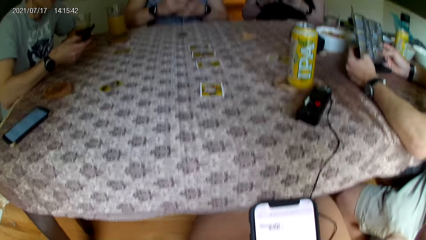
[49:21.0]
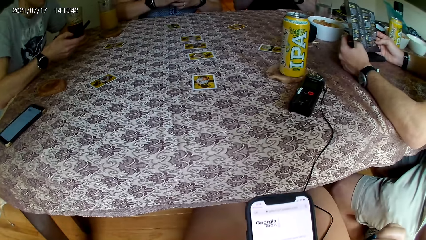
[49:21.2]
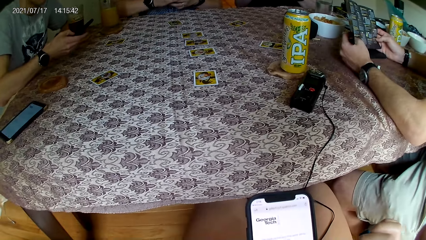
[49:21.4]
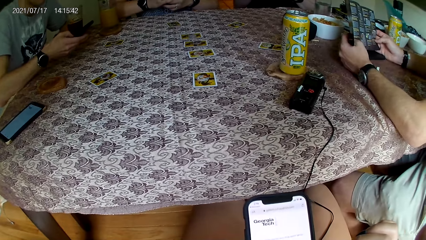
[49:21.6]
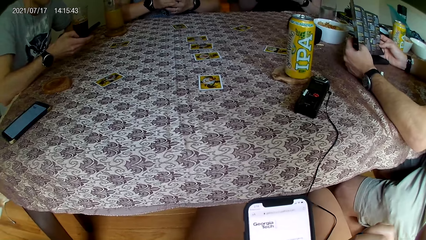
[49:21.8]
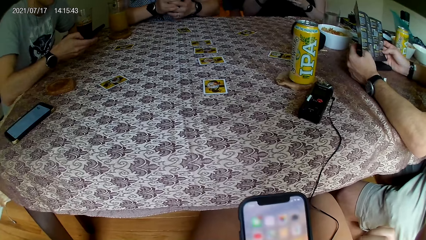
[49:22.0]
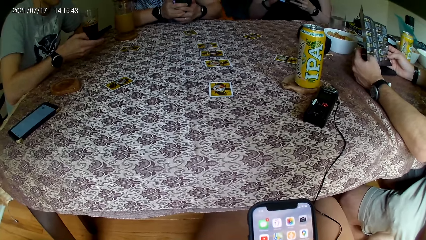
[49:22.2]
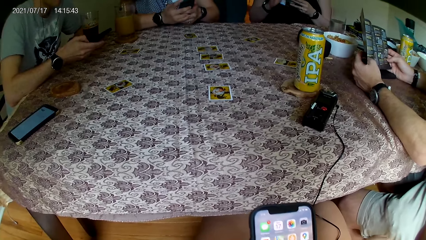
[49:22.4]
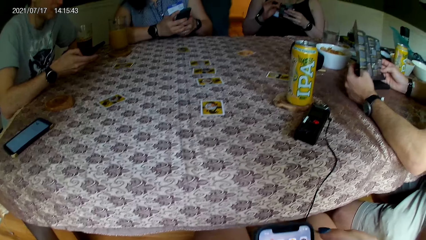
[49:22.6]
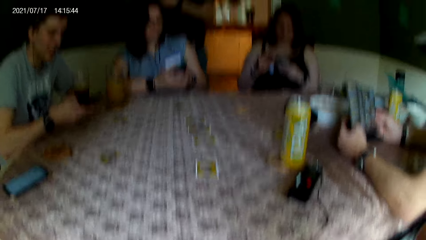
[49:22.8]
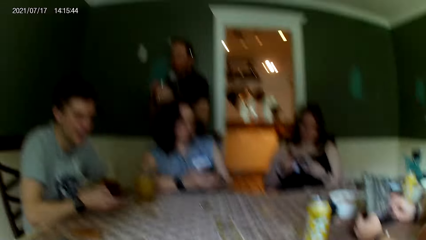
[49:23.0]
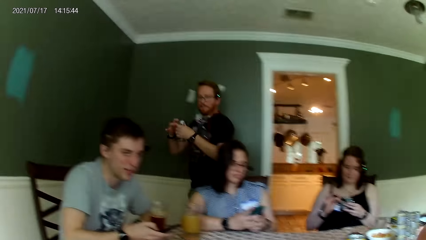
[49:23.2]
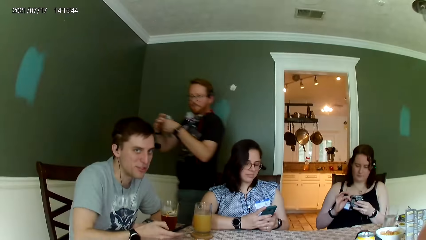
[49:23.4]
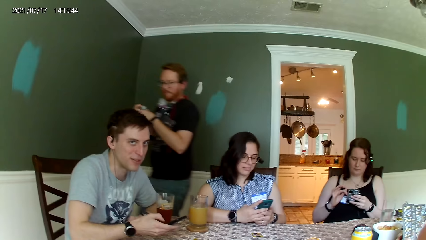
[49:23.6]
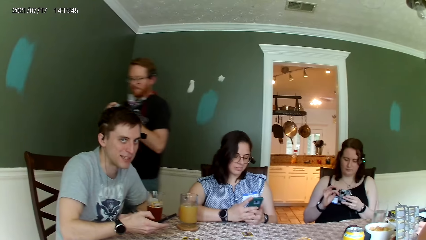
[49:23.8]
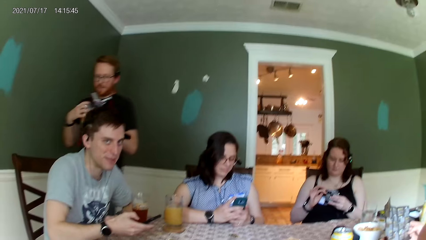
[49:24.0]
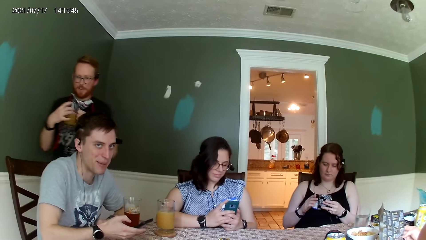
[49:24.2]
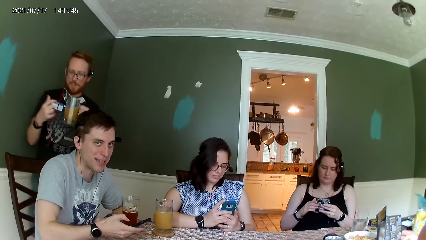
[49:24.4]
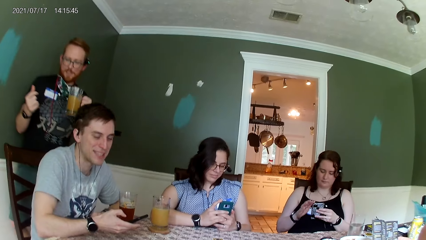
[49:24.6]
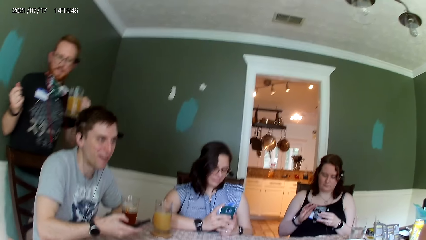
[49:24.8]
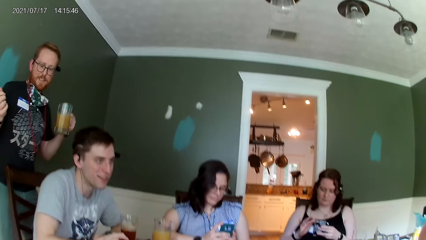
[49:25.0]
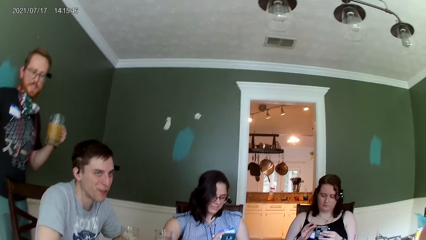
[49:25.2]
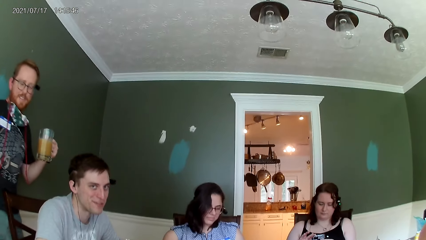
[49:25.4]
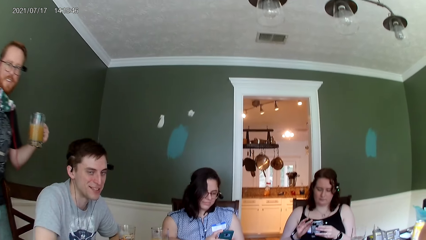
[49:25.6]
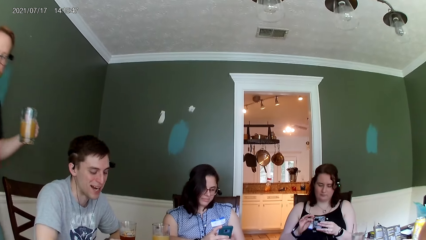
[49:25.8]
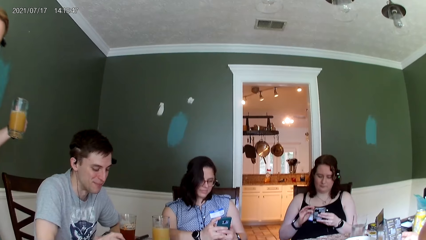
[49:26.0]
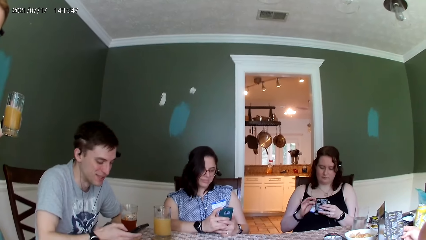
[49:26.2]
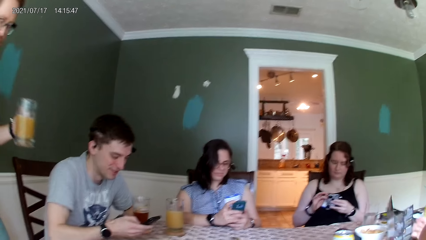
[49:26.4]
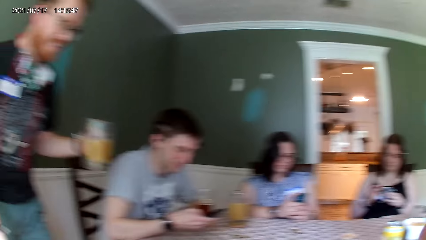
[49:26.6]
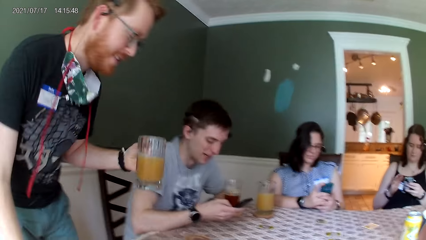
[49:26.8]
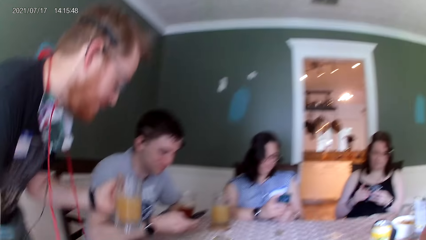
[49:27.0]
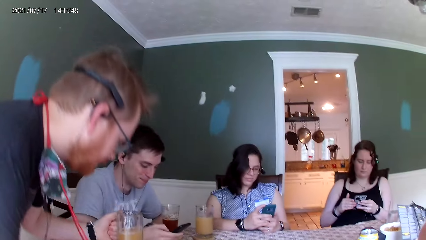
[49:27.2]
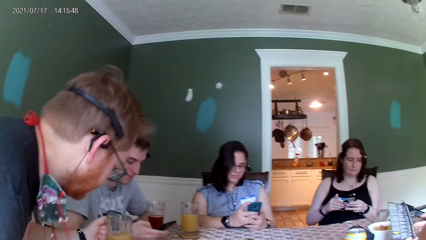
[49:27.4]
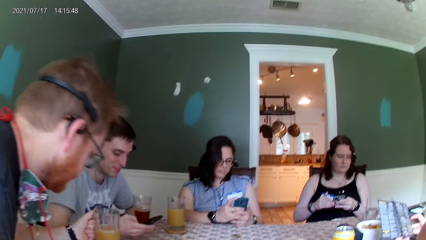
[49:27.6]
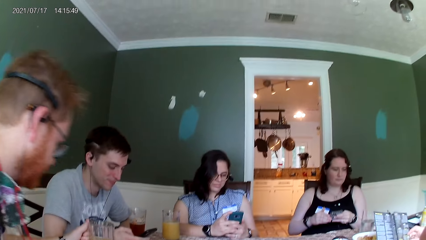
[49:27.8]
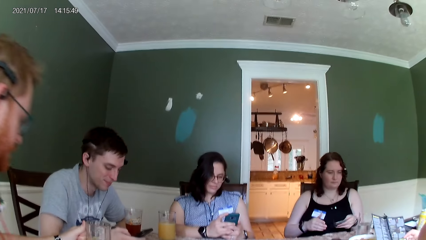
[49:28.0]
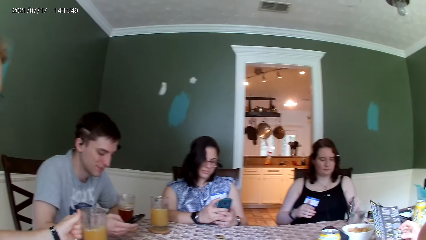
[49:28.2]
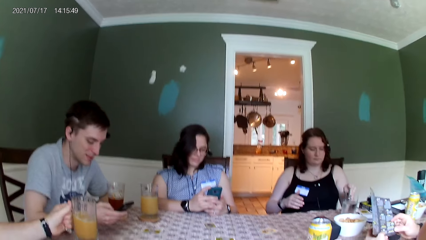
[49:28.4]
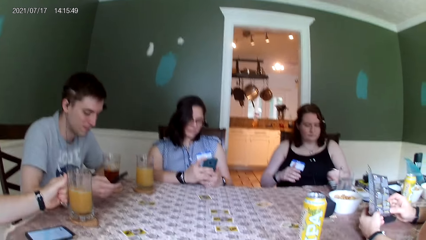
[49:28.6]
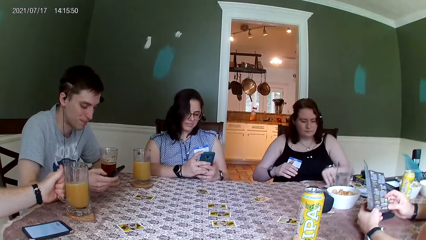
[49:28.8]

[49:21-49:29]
The man walks towards a chair at the table with a glass cup in his left hand. Another man interacts with the camera wearer. The first man sits on the chair at the table.

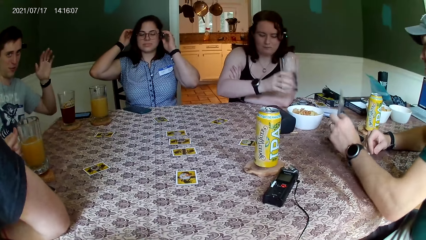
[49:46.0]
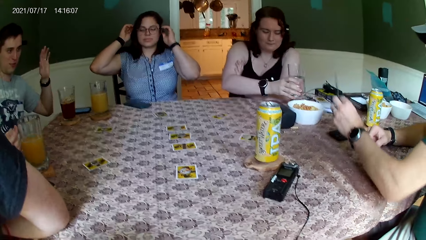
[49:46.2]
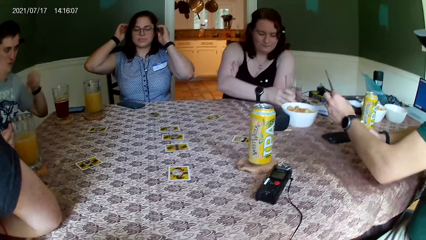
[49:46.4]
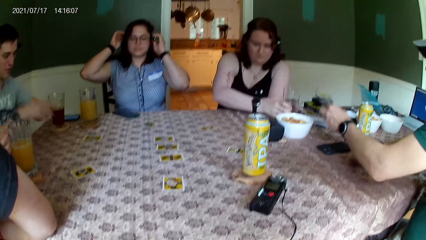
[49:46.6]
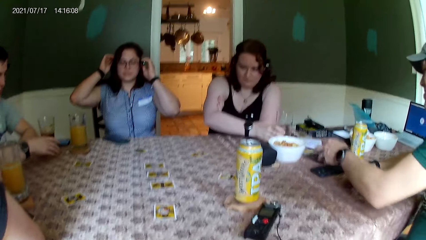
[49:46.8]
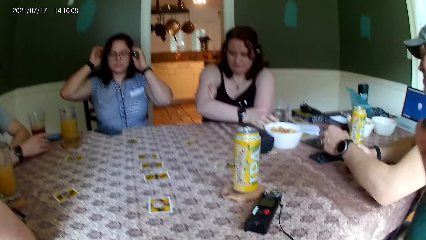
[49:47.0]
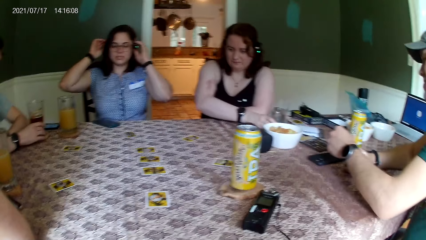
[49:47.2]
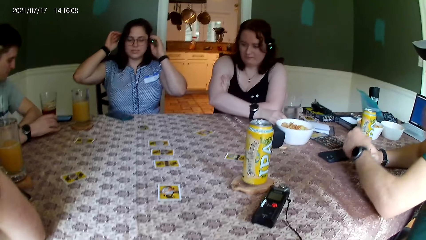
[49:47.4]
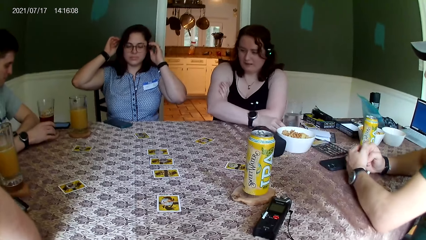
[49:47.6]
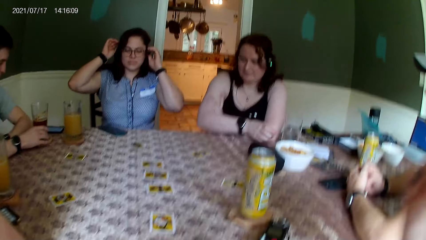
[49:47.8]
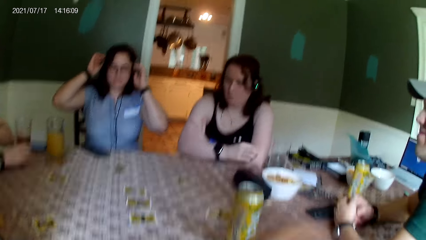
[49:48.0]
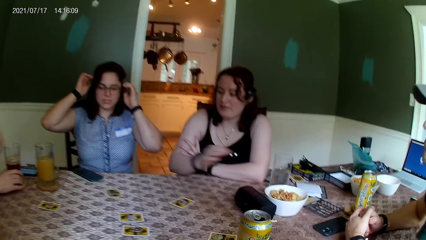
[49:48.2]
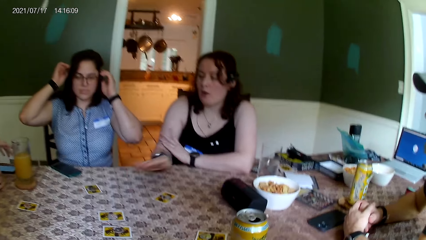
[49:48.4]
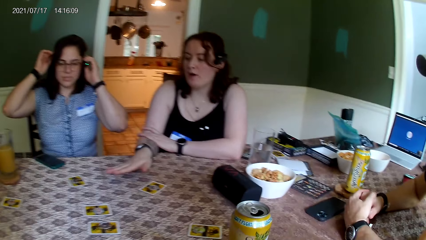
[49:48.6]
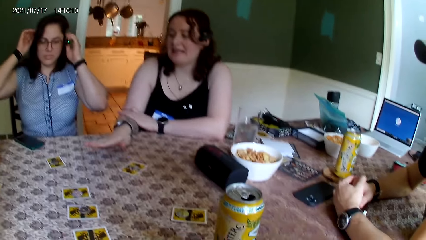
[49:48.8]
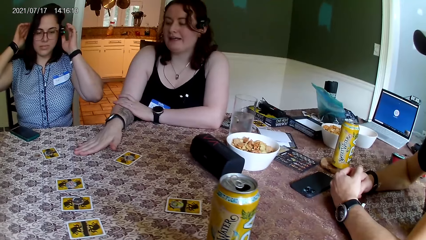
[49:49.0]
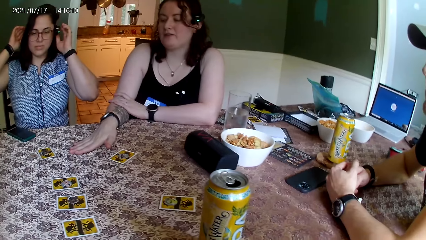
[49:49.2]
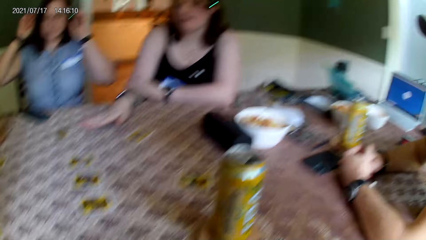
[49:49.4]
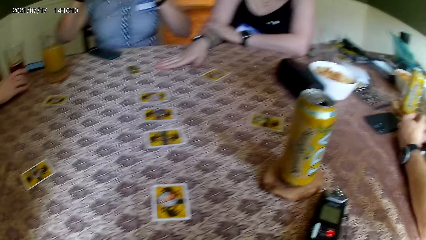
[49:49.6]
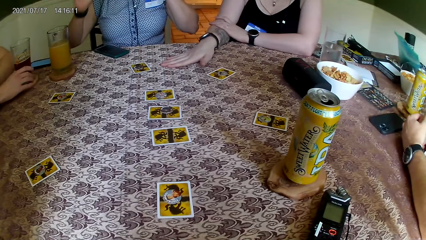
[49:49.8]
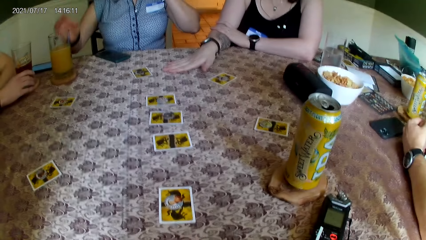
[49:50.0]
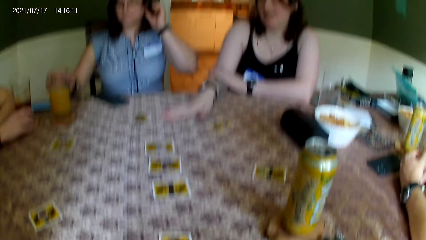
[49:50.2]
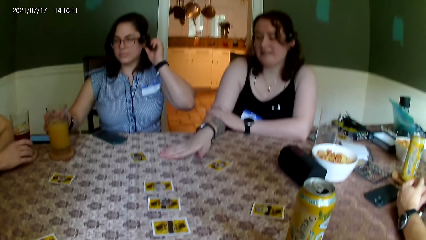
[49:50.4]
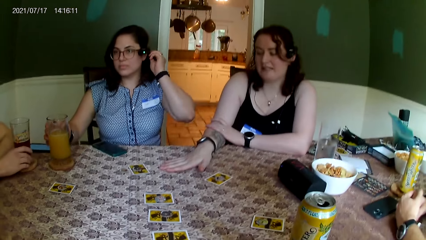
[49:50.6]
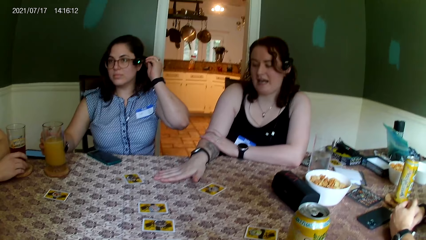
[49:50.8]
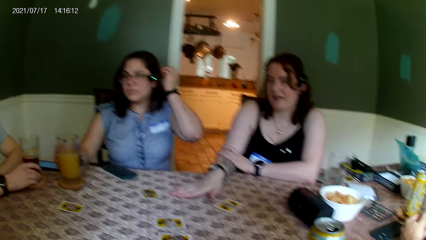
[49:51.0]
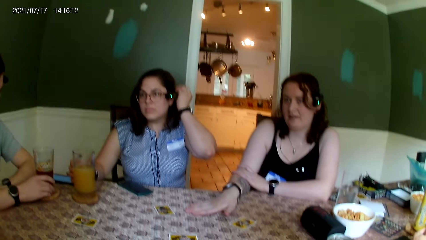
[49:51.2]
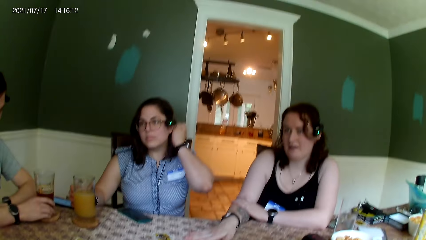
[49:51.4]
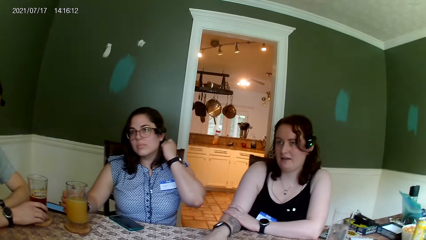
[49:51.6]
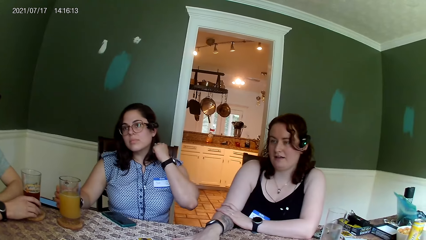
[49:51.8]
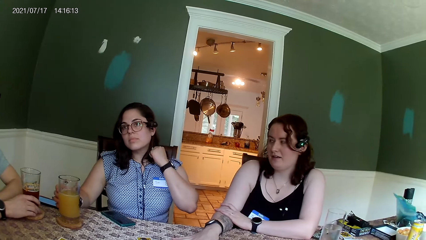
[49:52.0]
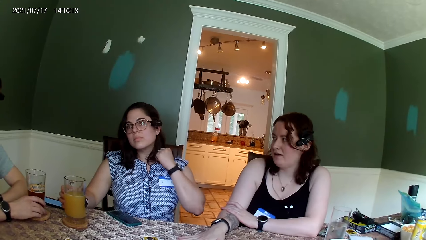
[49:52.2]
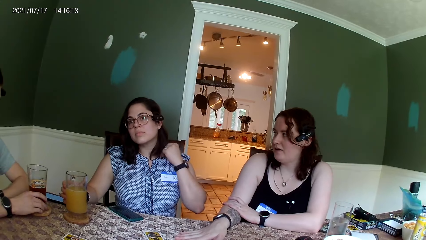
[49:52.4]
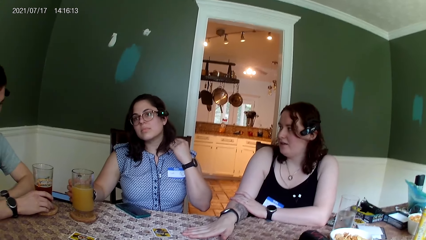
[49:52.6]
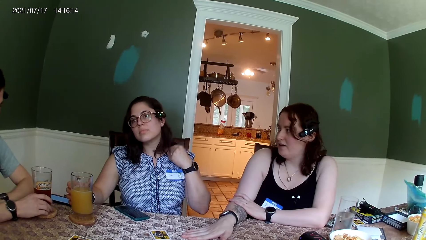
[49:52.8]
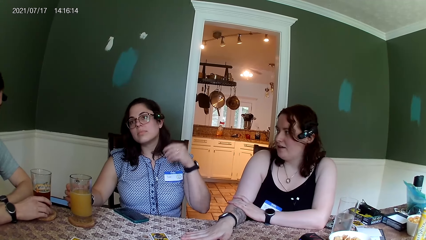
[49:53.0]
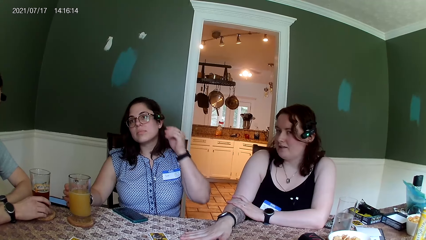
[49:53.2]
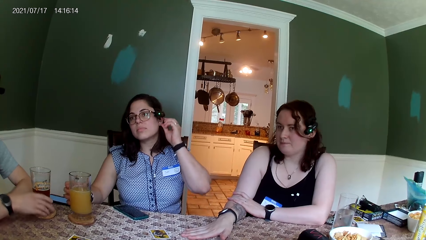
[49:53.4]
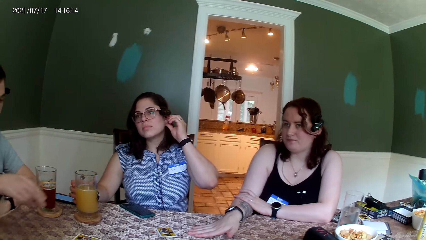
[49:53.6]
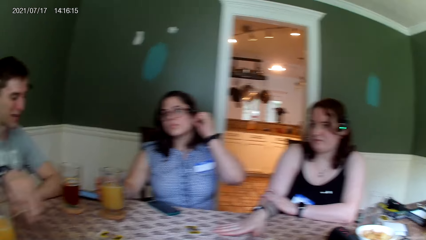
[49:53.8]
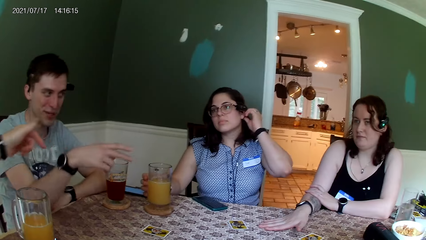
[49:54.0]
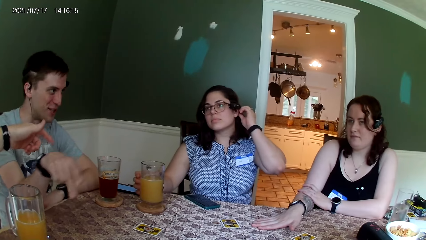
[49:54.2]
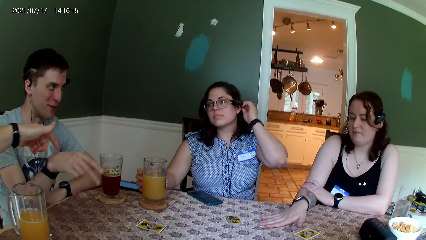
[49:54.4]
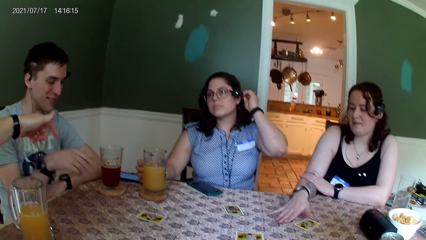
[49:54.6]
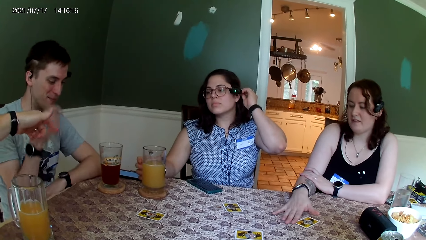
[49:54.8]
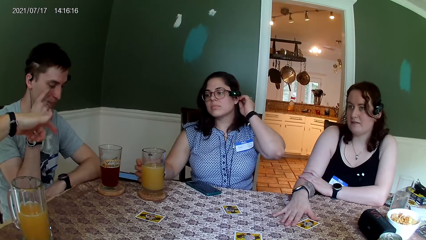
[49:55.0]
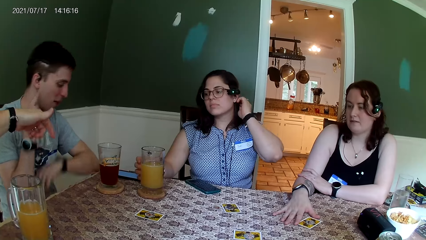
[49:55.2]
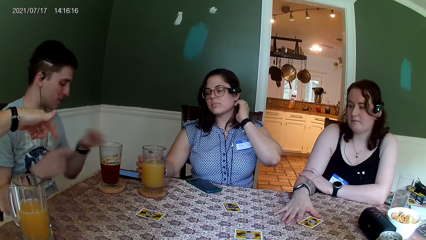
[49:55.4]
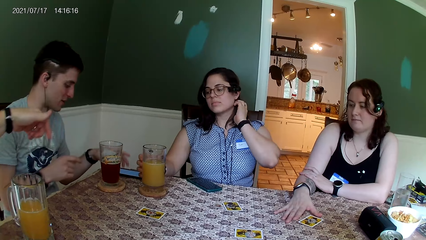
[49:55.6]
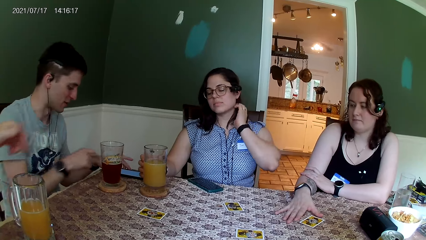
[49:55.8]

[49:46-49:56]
The woman interacts with the man and another man.
